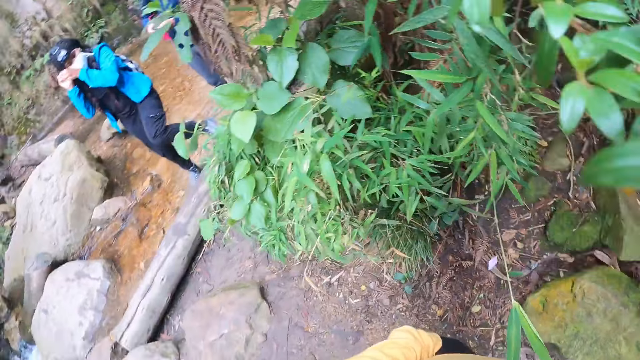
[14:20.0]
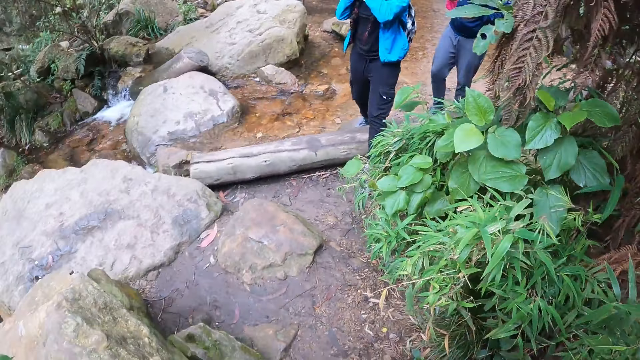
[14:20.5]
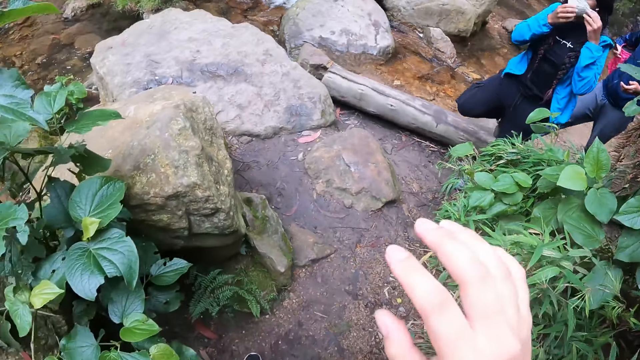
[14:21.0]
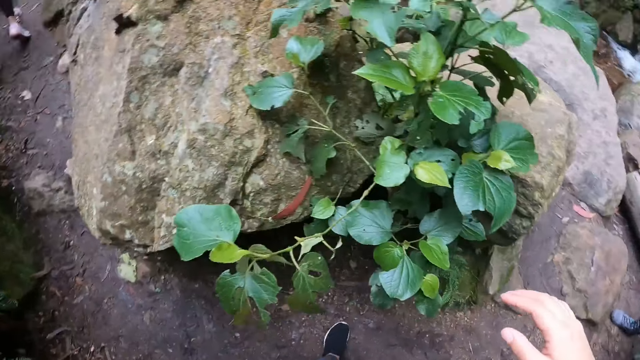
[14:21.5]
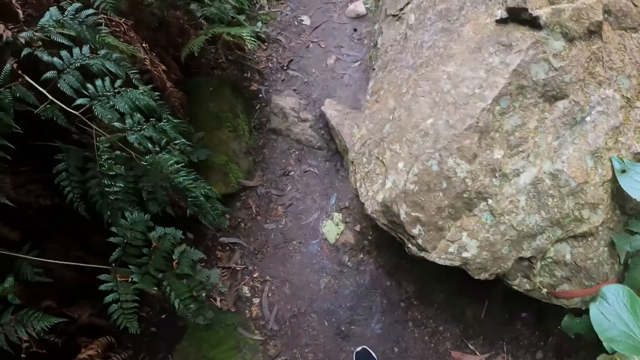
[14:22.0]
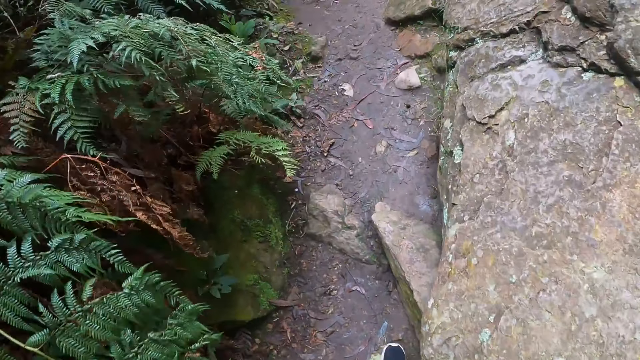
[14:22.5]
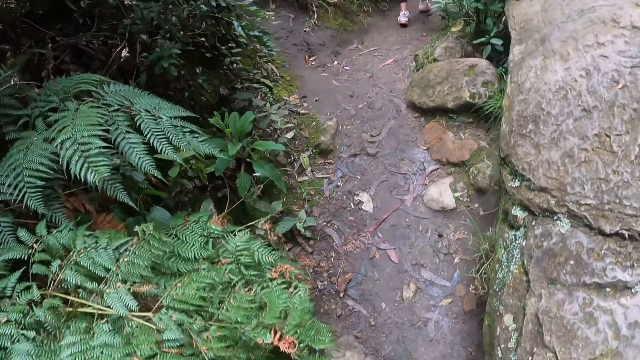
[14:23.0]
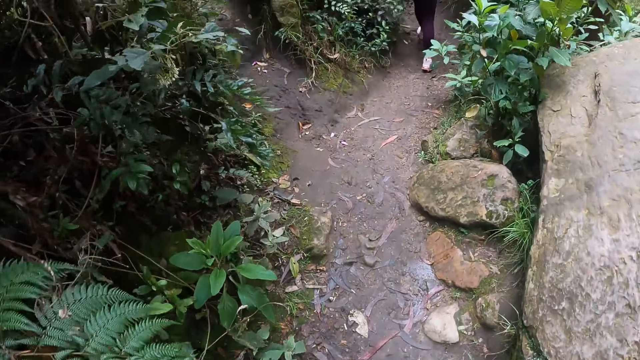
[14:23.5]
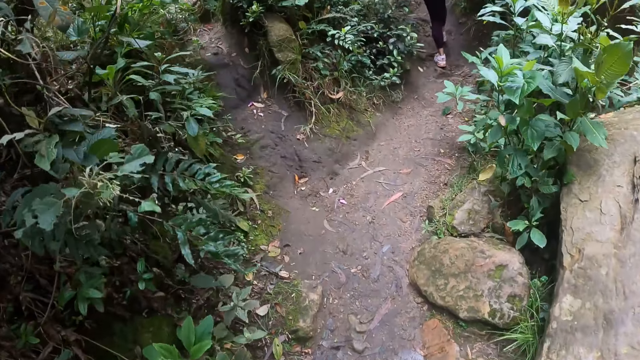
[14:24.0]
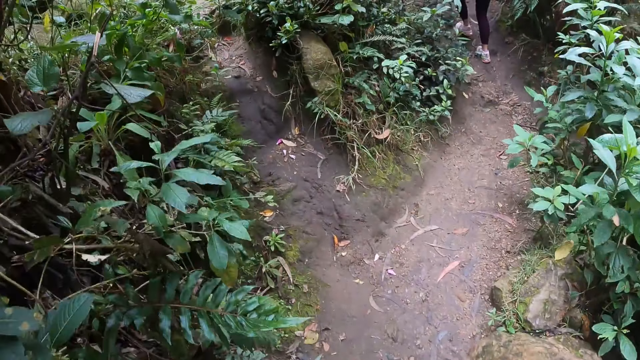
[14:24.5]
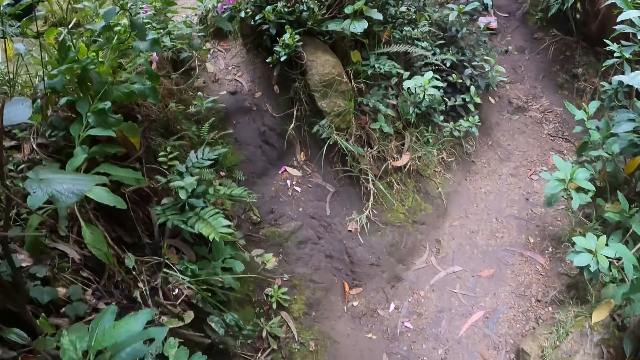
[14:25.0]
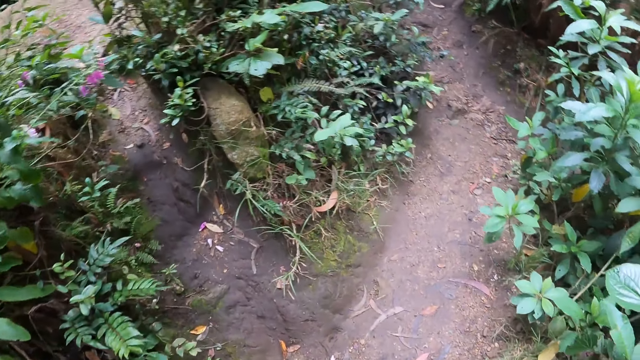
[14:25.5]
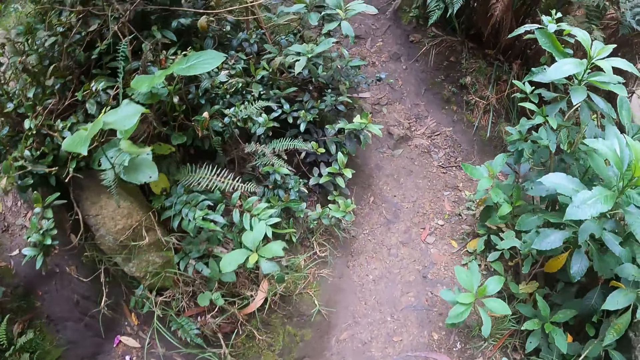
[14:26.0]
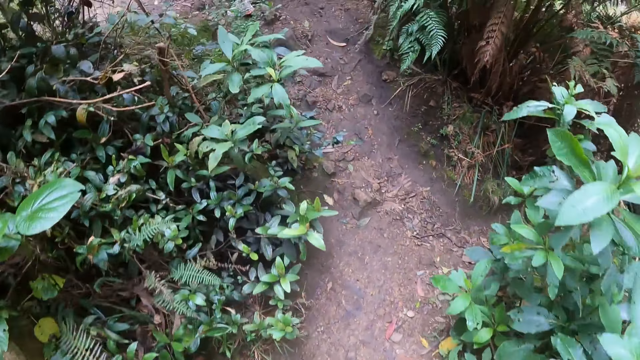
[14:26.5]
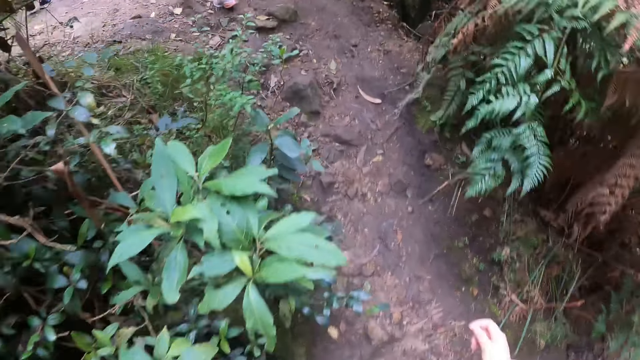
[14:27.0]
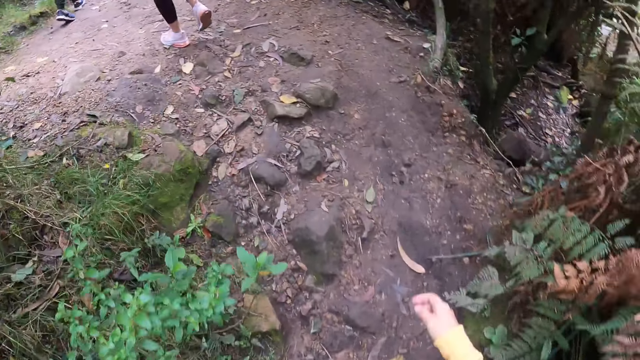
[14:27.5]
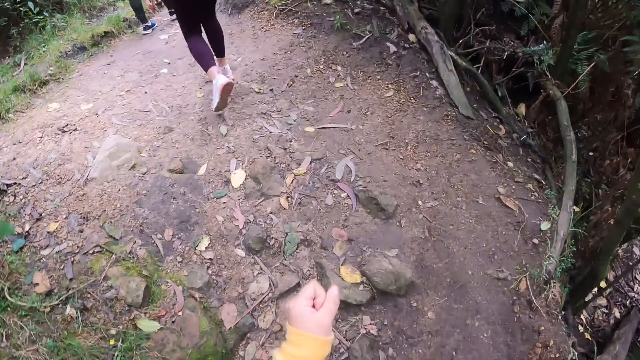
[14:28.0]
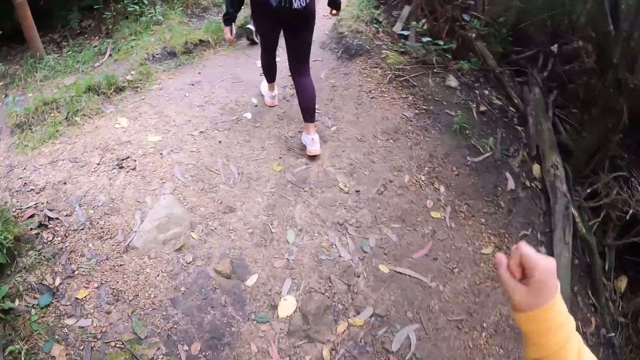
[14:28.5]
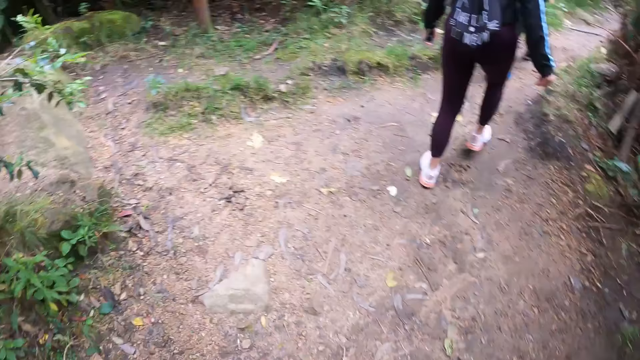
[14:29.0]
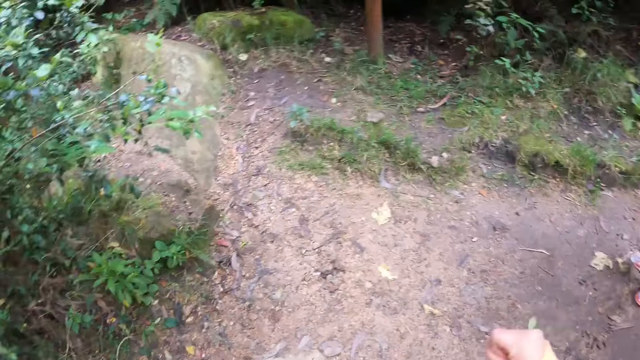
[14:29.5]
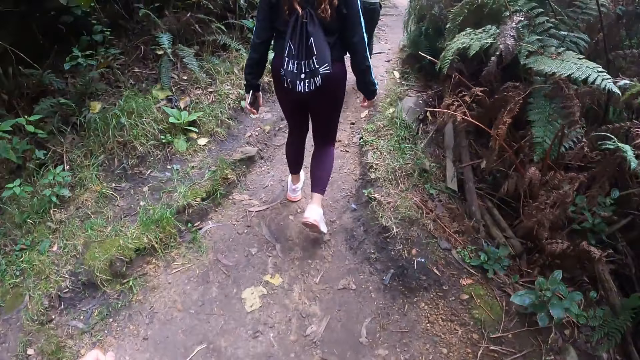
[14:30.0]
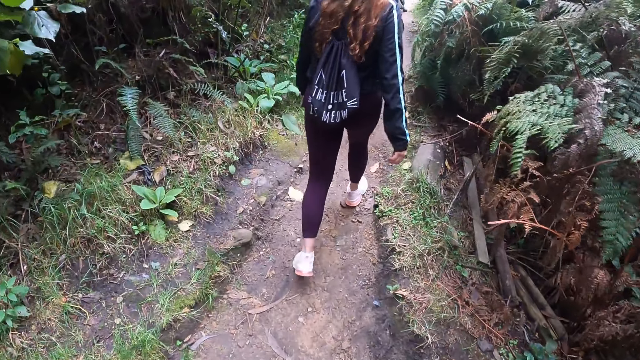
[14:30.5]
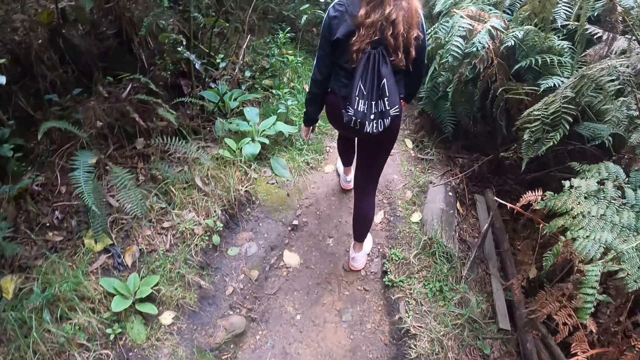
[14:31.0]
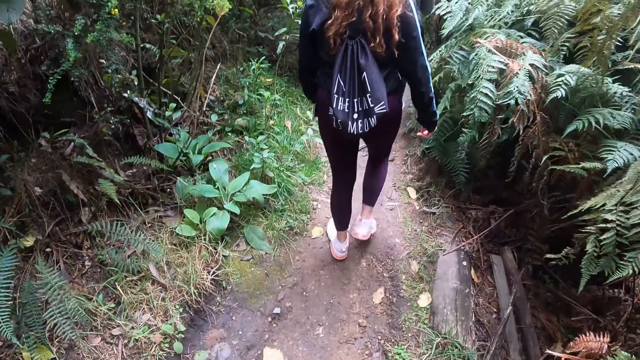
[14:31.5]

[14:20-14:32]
The camera wearer walks along a trail.

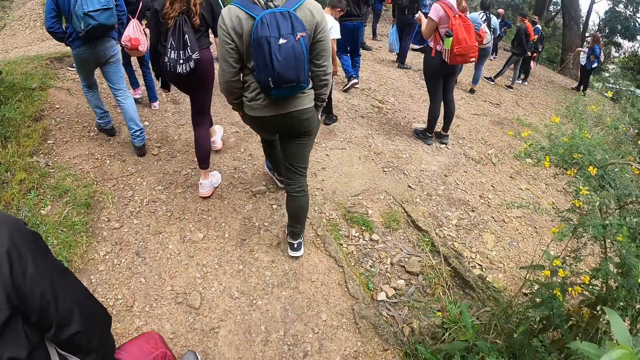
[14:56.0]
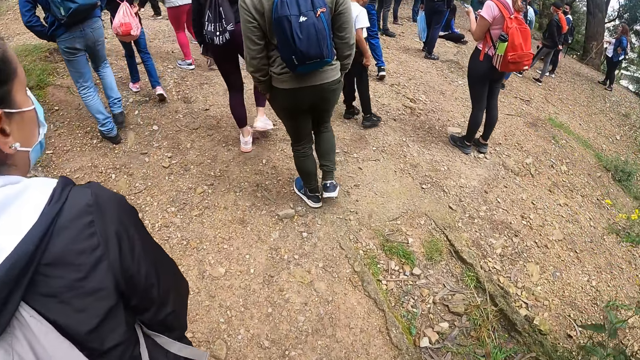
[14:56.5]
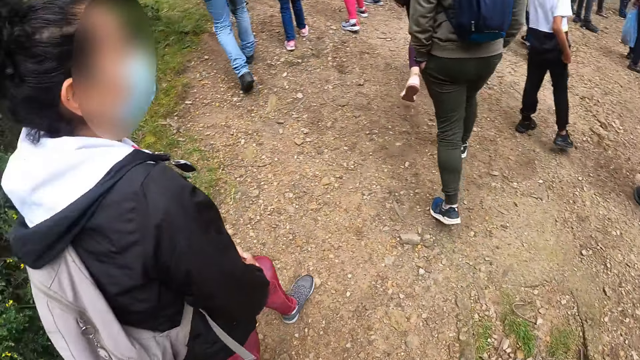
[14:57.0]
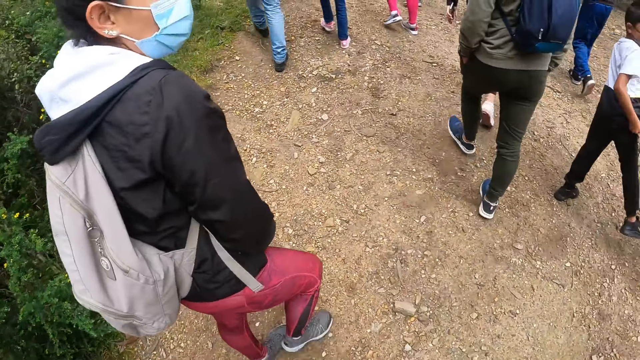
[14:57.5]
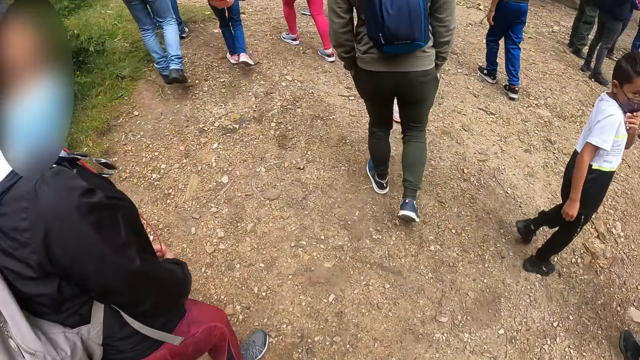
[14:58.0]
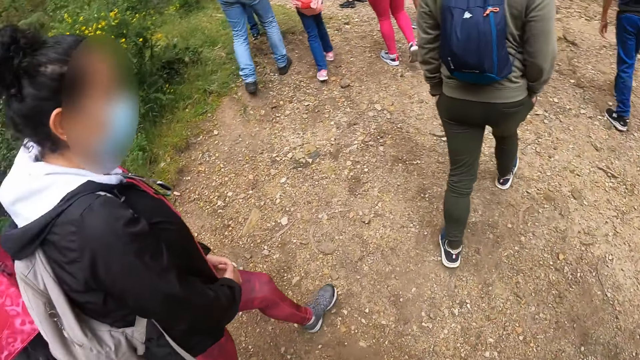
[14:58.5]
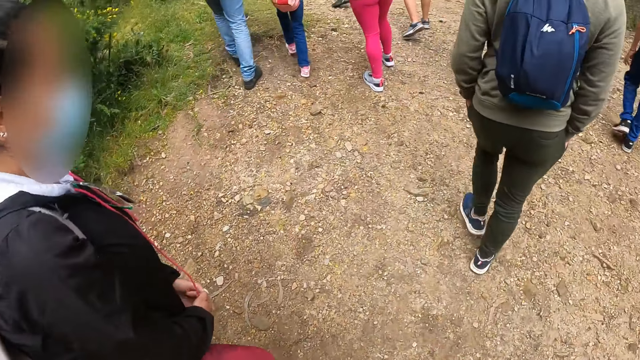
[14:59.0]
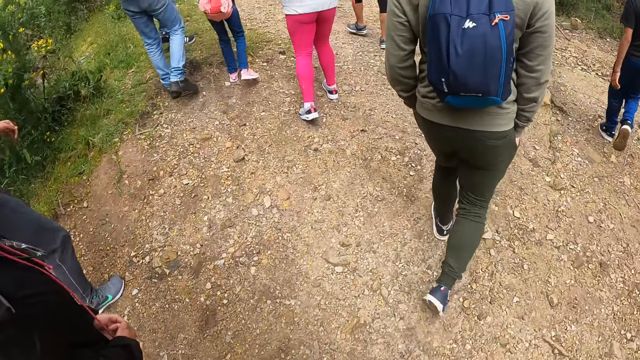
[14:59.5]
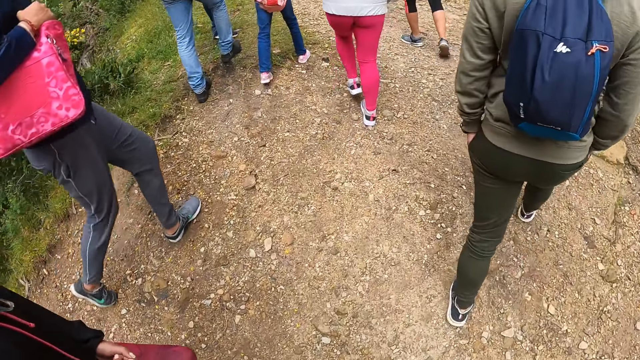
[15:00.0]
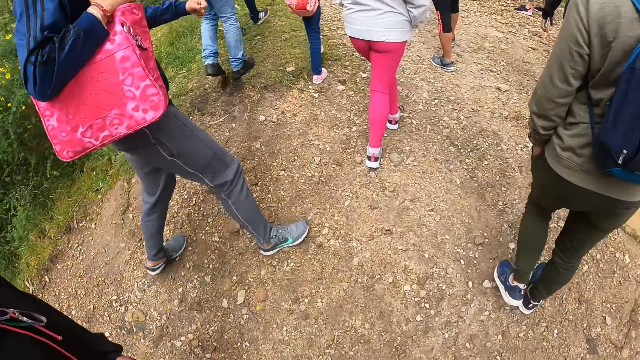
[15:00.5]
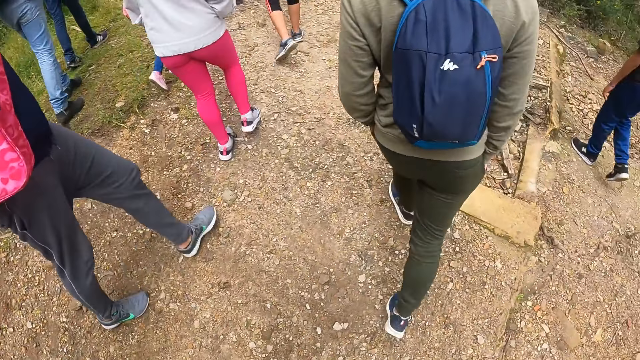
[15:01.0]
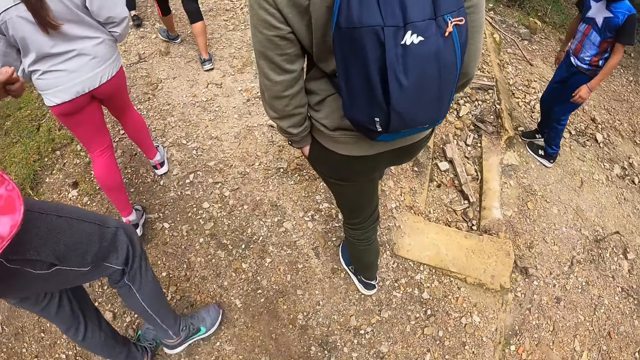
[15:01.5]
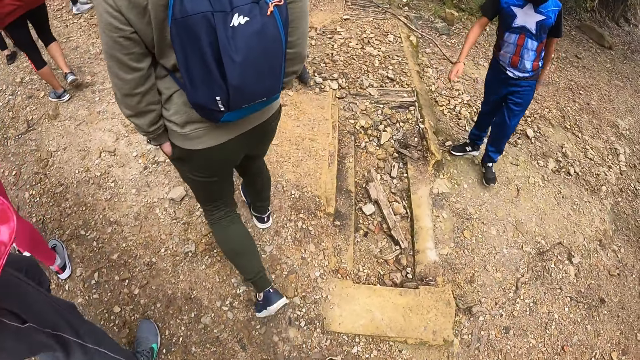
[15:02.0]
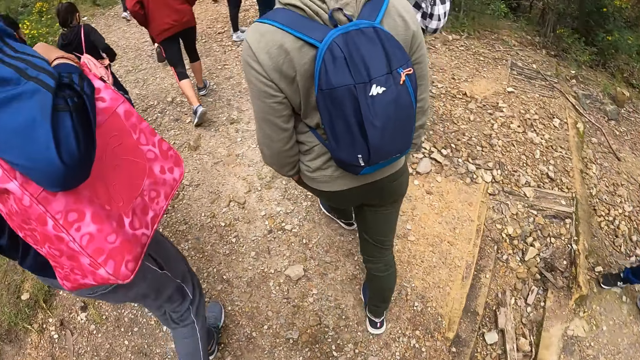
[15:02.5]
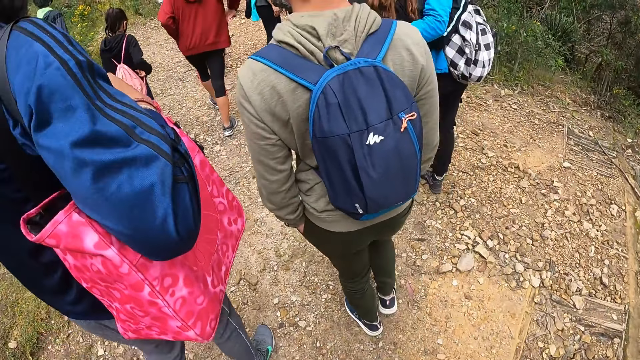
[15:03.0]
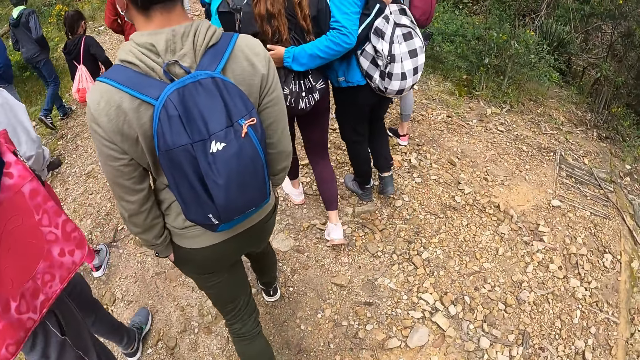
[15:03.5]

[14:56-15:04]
The camera wearer interacts with the woman.
